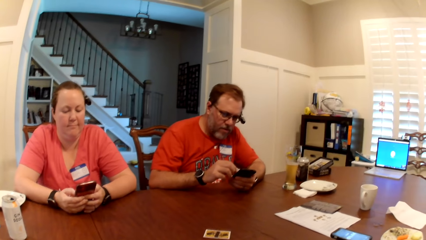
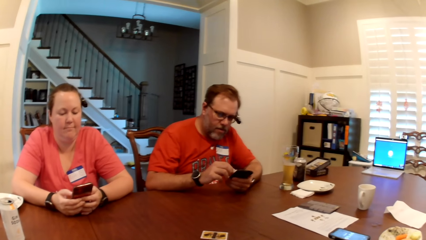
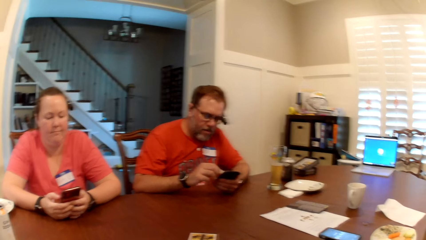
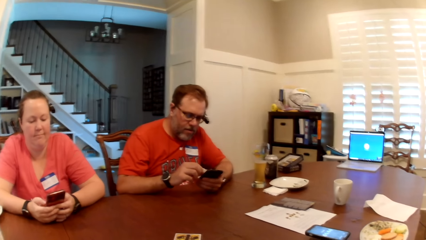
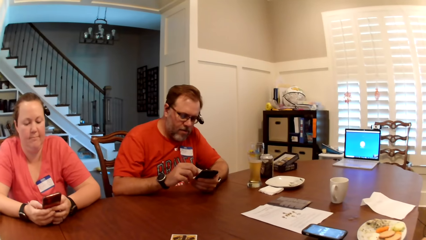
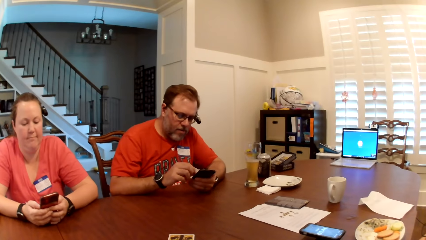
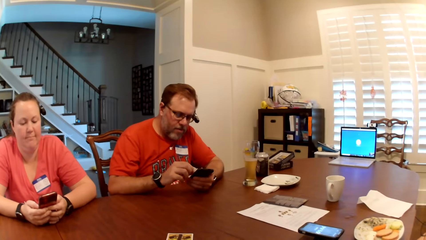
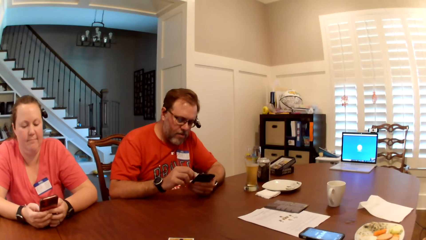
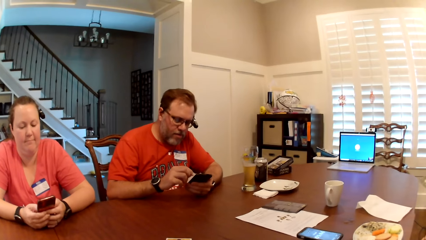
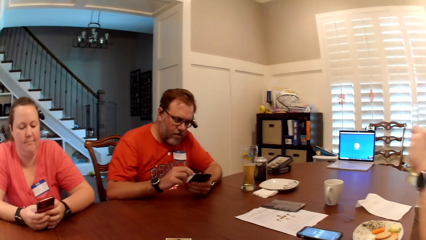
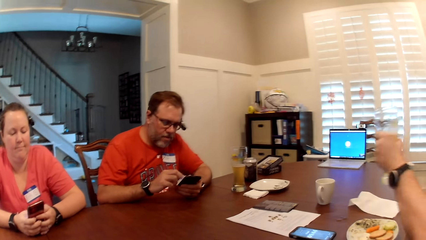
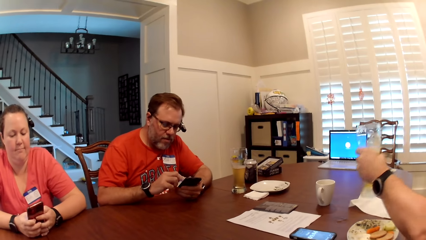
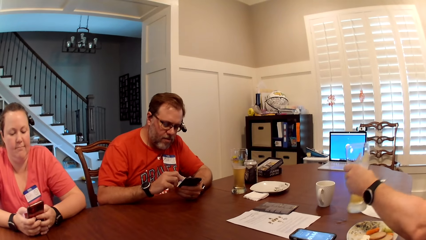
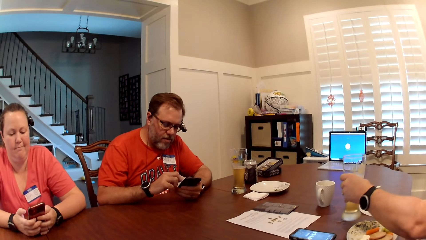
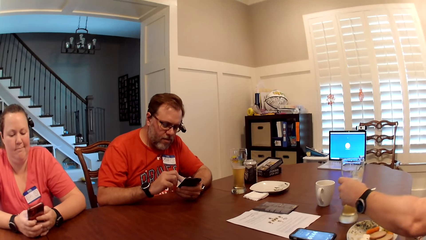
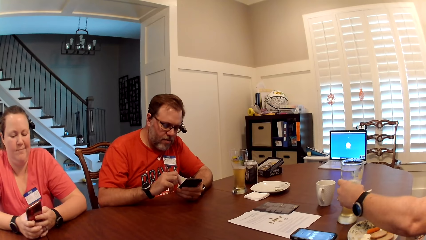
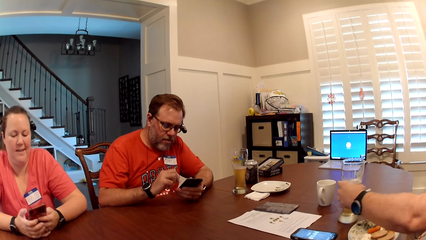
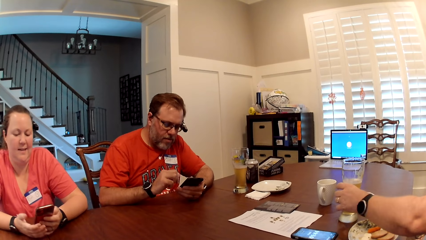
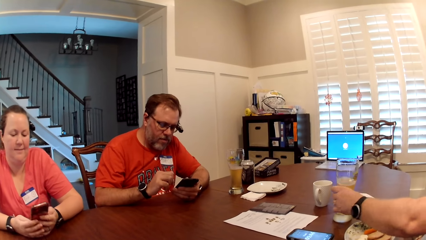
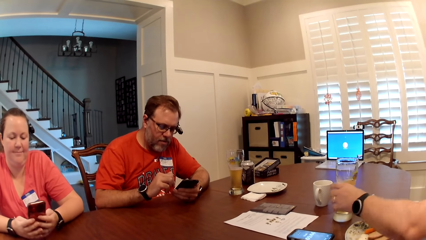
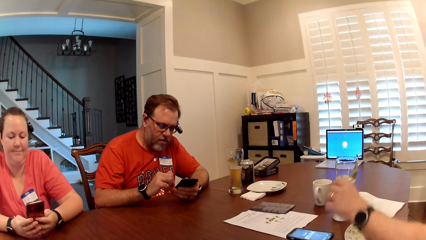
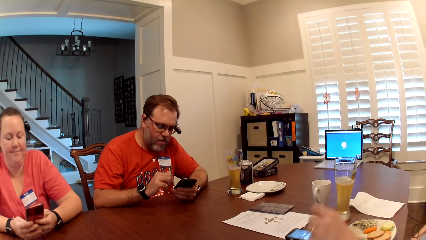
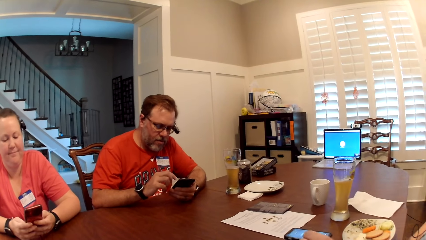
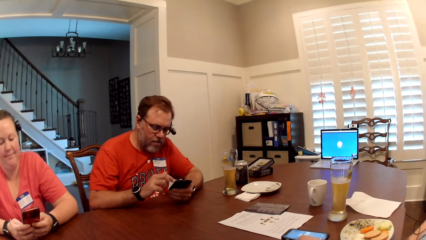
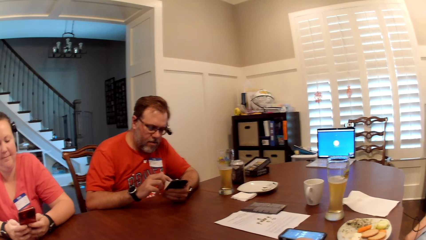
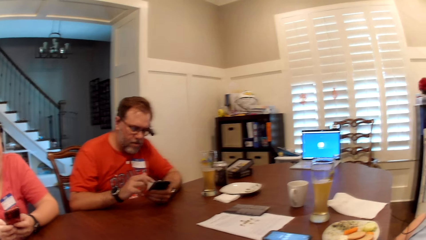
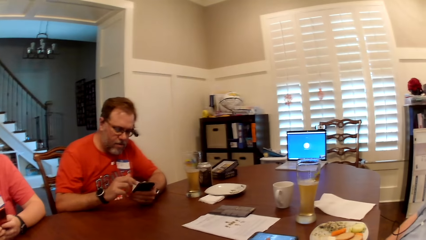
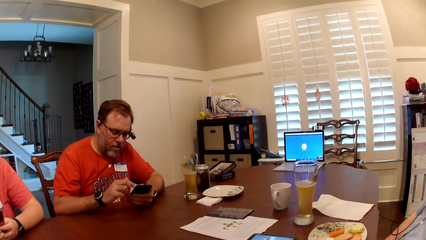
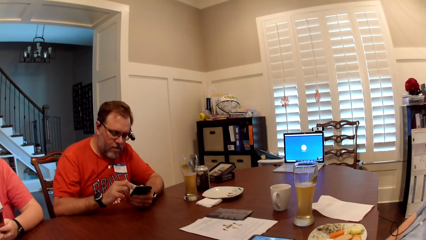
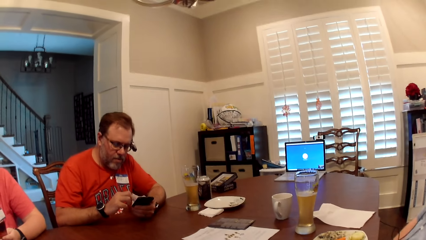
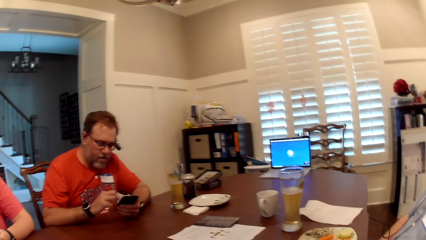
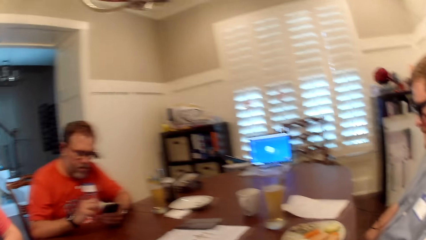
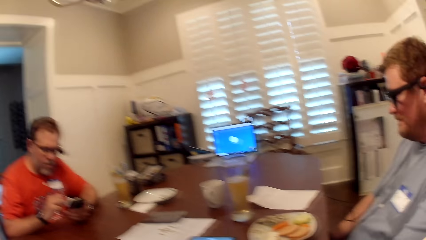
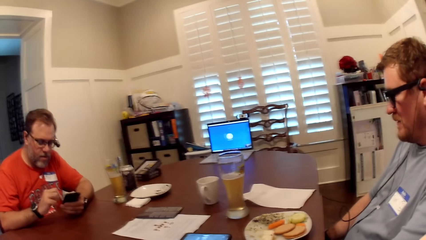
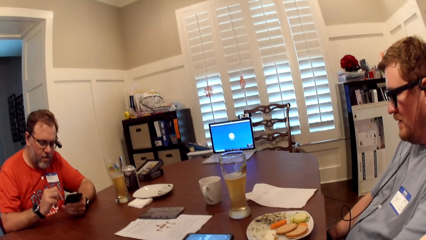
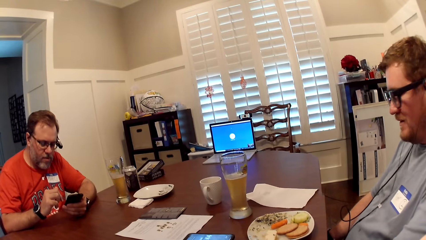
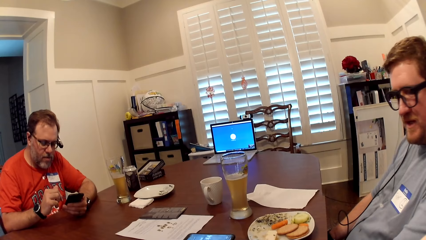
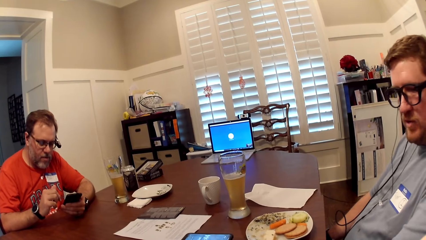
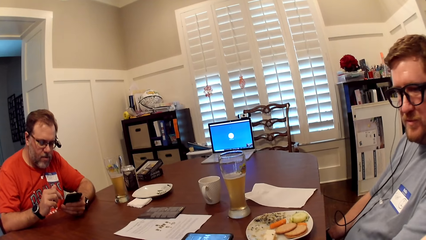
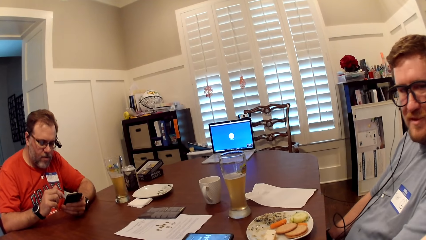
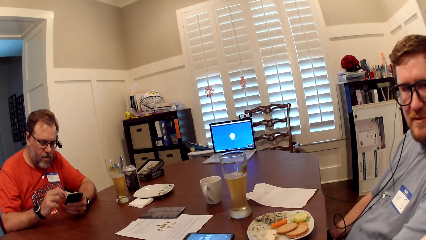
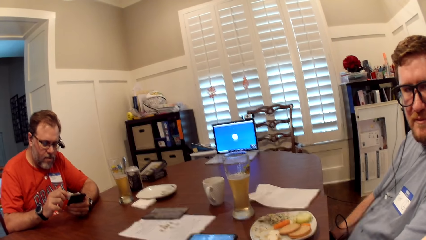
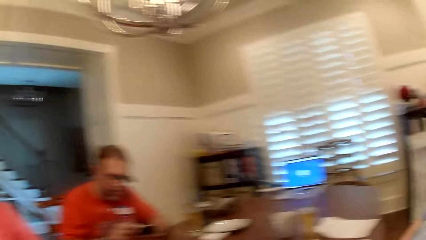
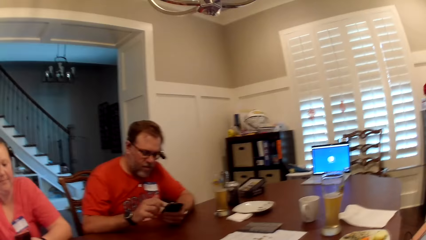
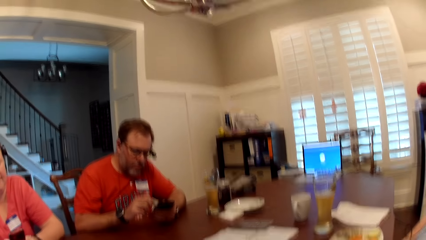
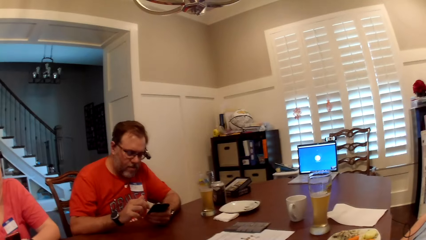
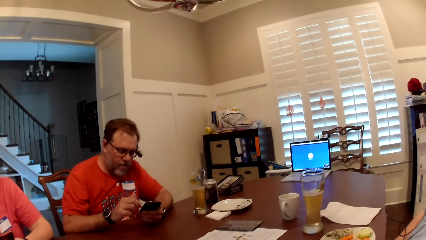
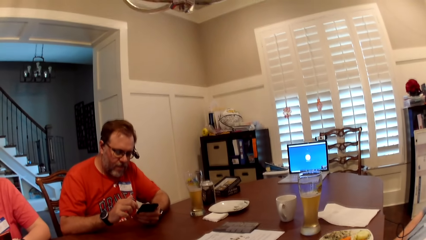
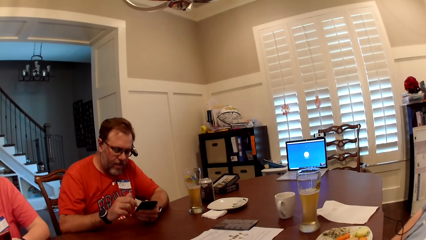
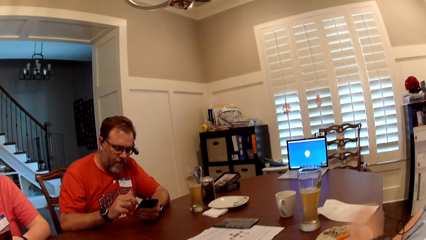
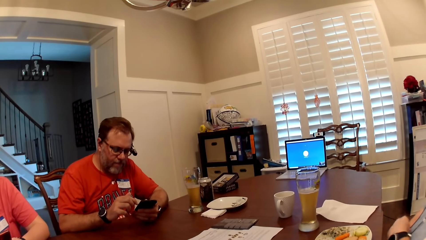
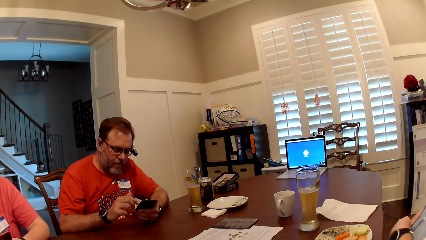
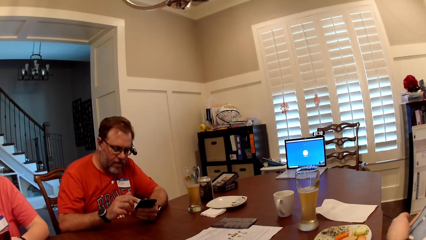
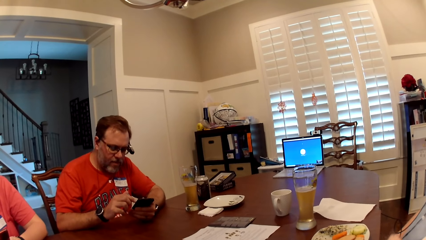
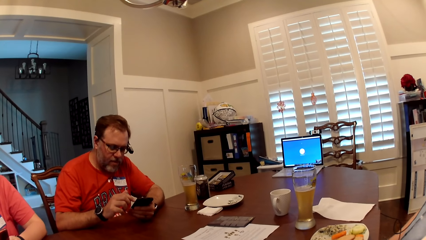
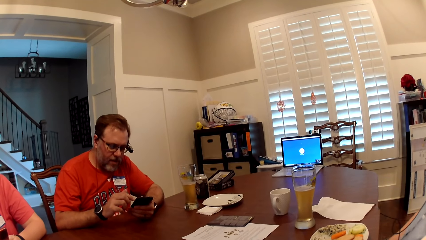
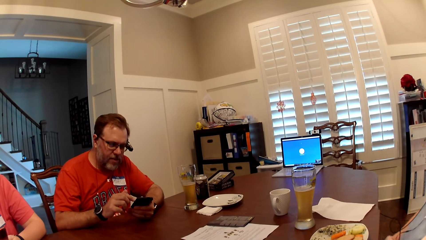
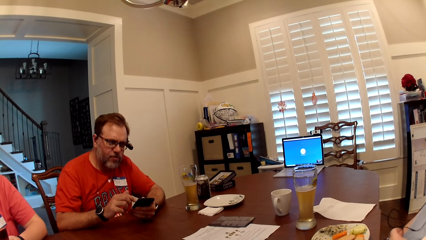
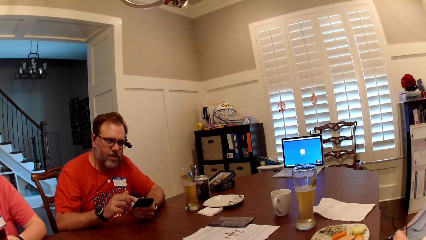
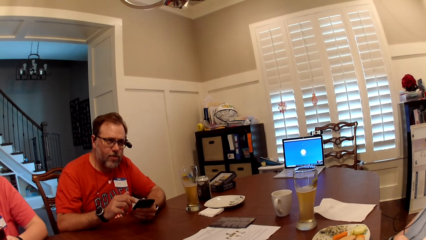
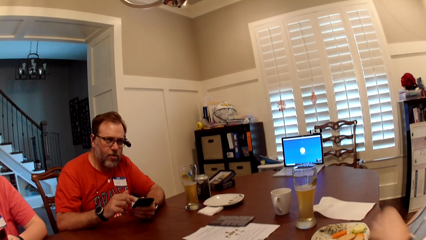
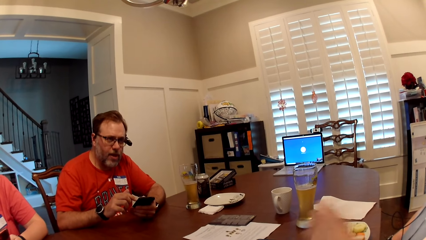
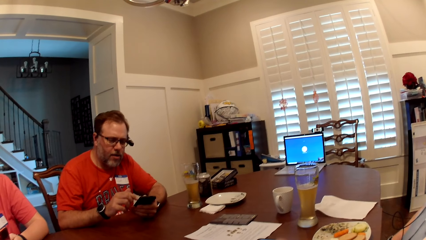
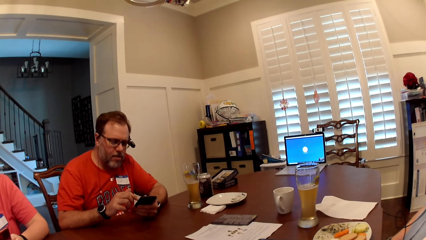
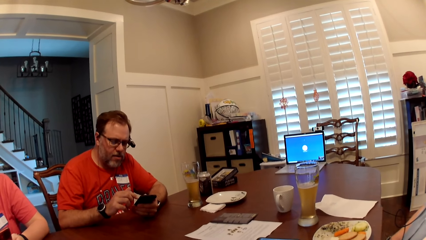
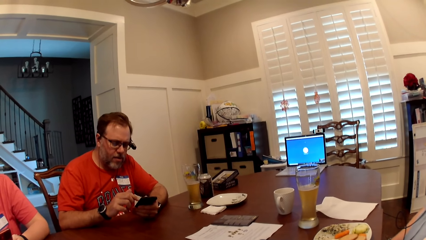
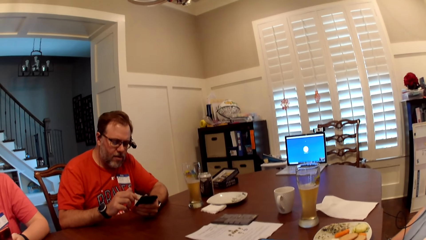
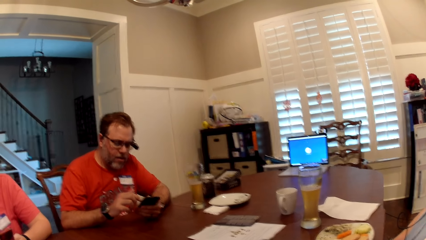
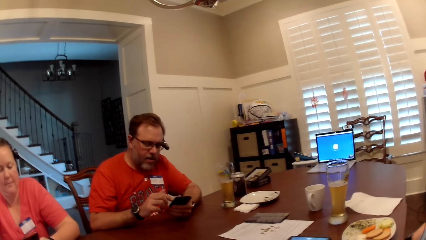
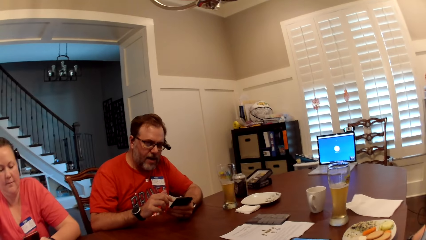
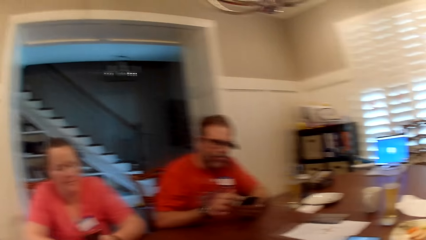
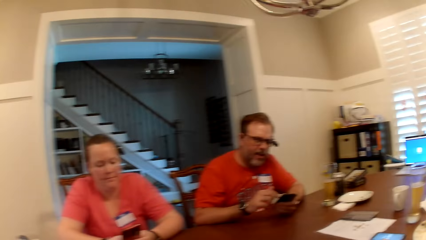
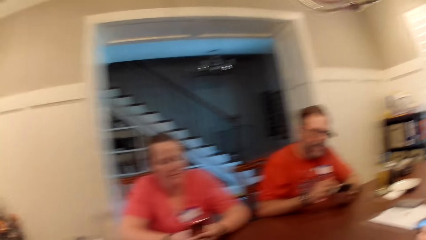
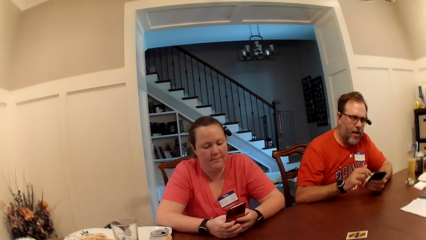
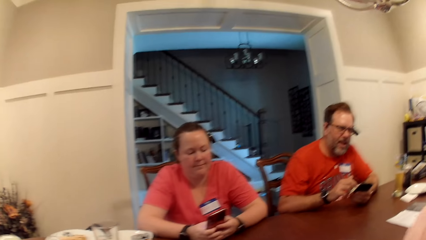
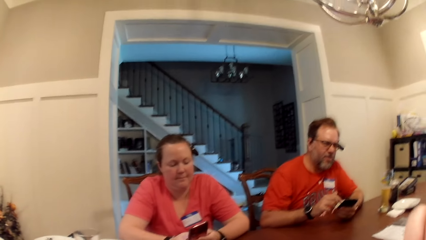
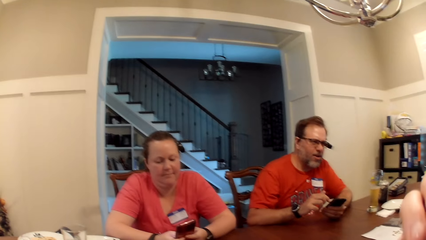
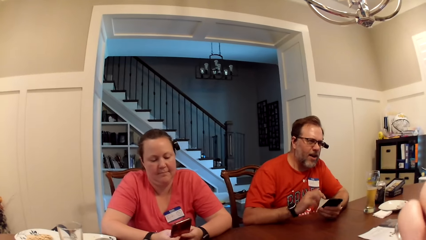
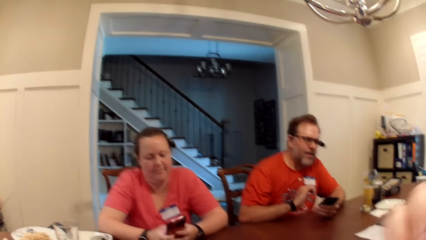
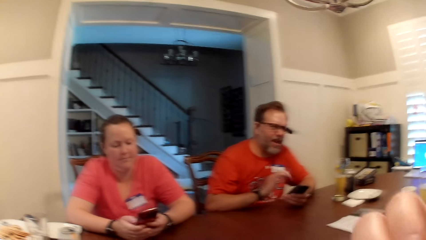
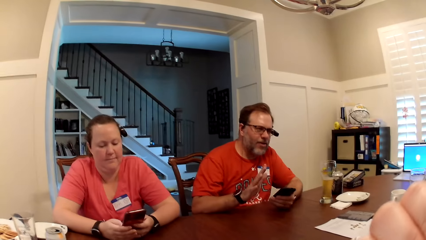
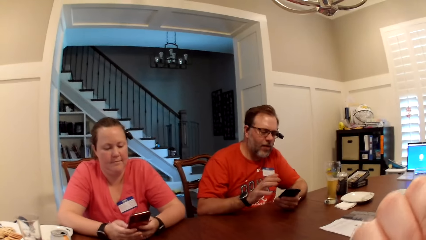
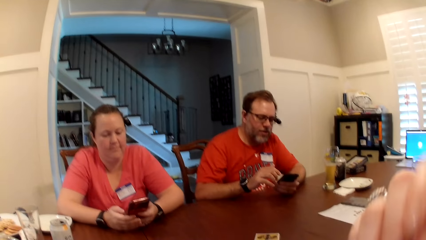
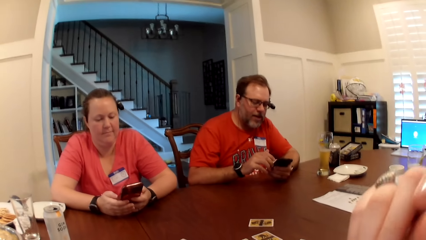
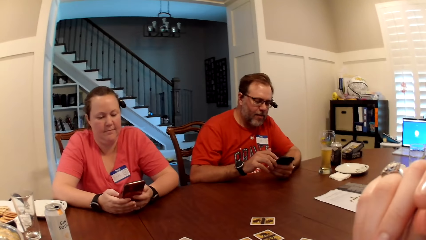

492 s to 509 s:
A man drops a cup of beer on the table with his left hand. The camera wearer looks around. They interact with the man.
